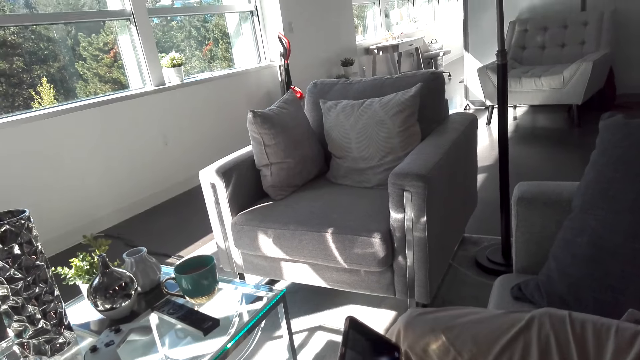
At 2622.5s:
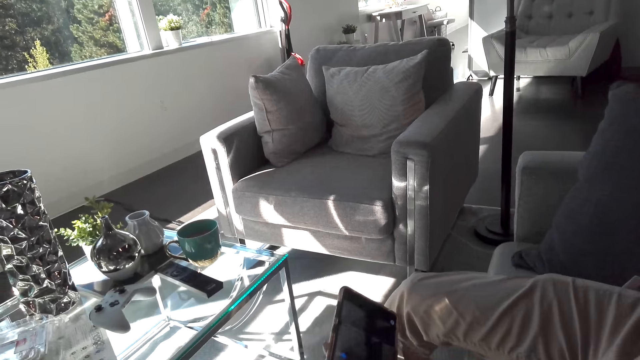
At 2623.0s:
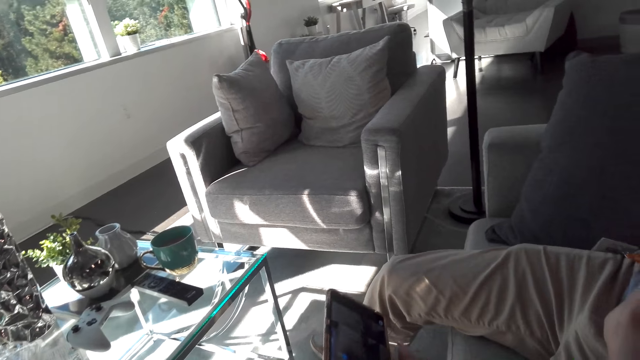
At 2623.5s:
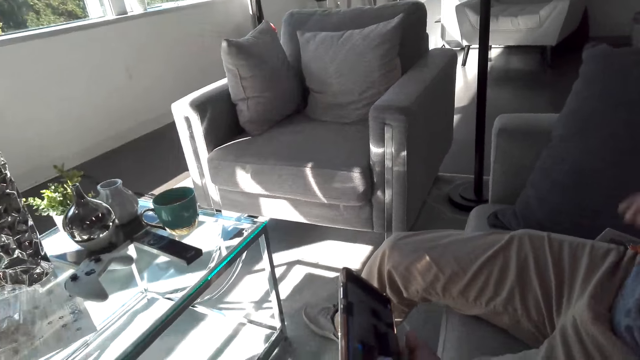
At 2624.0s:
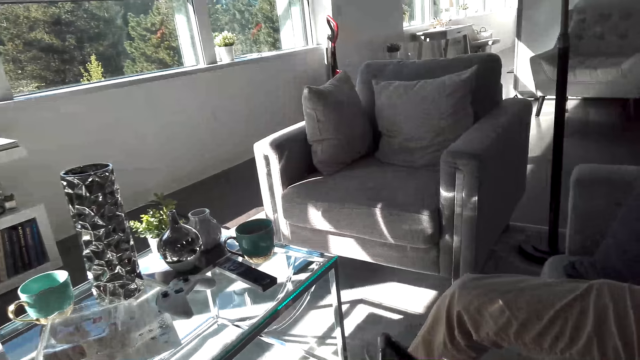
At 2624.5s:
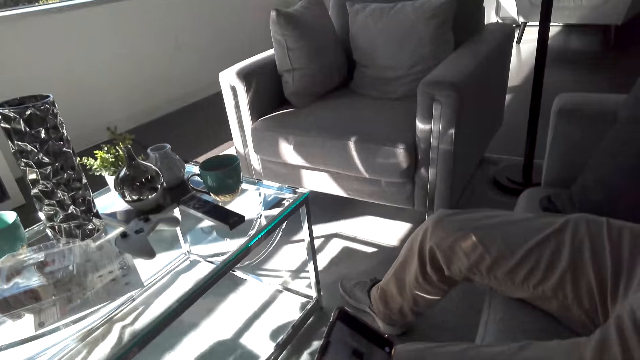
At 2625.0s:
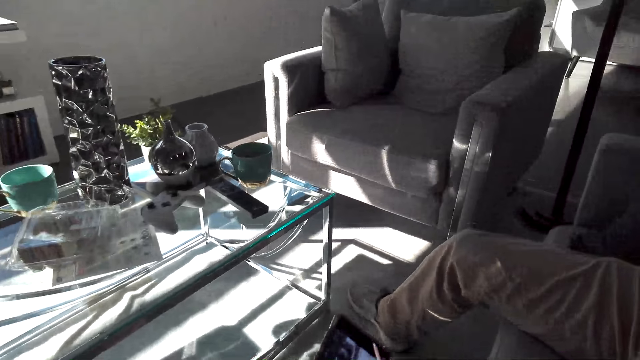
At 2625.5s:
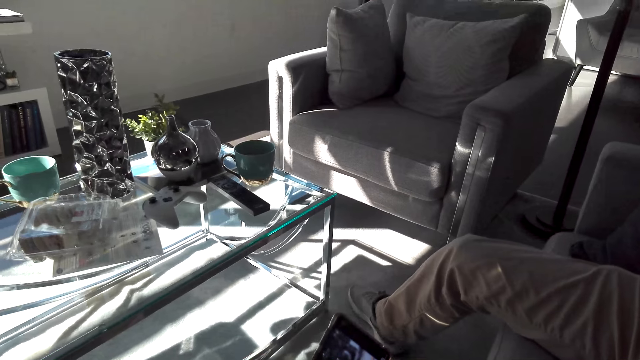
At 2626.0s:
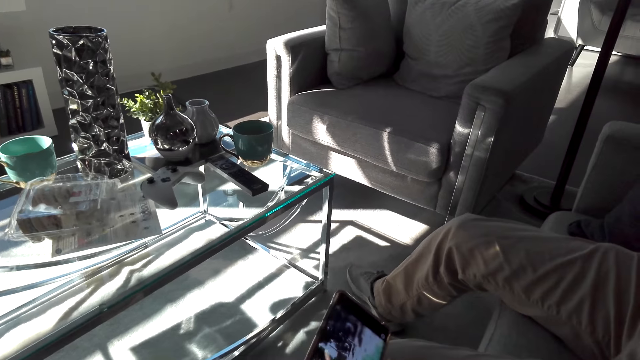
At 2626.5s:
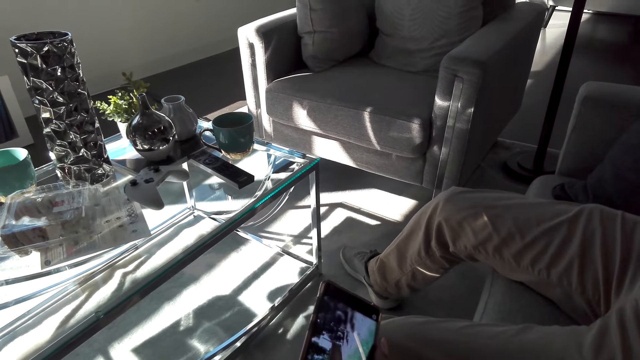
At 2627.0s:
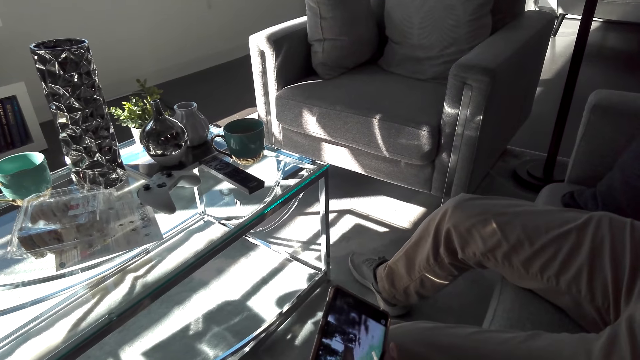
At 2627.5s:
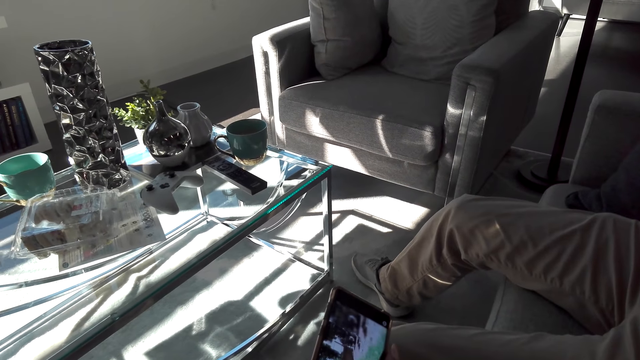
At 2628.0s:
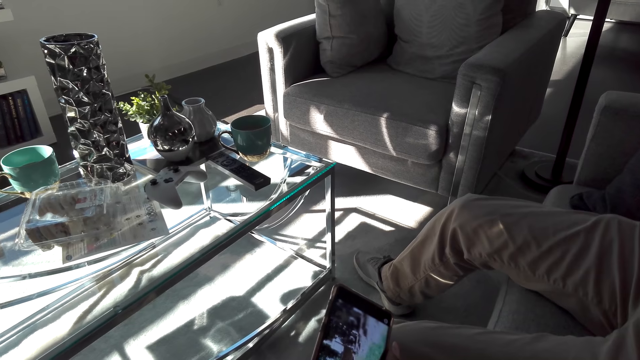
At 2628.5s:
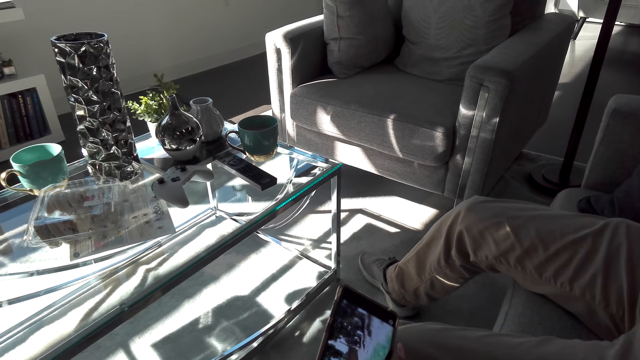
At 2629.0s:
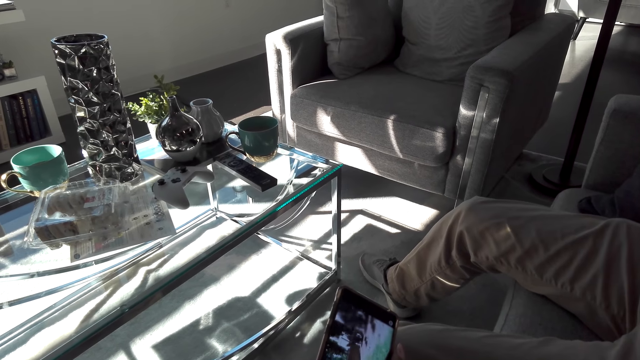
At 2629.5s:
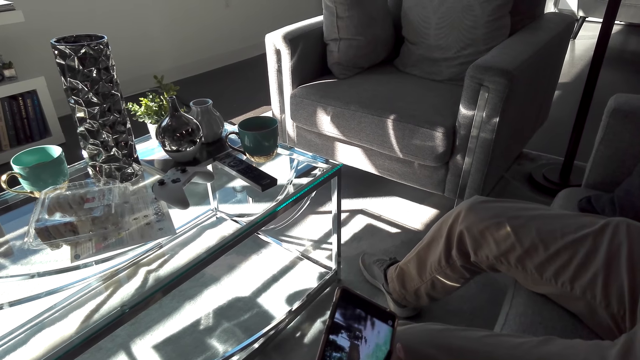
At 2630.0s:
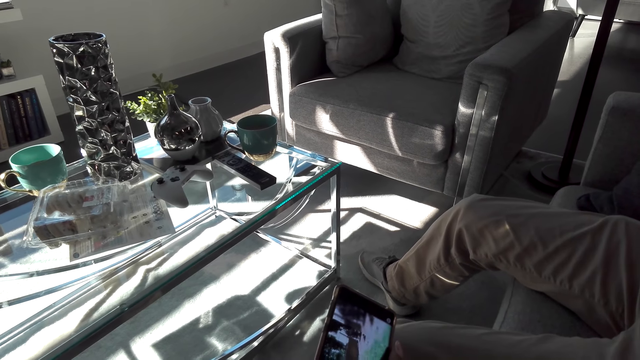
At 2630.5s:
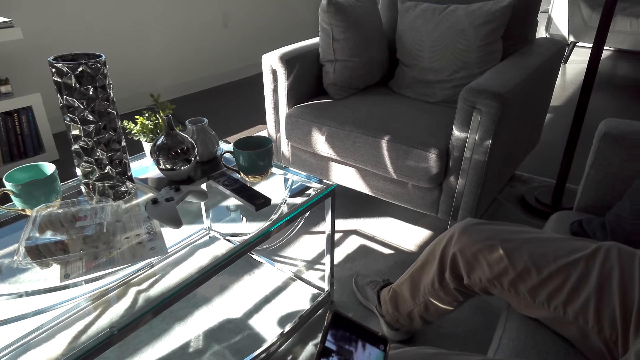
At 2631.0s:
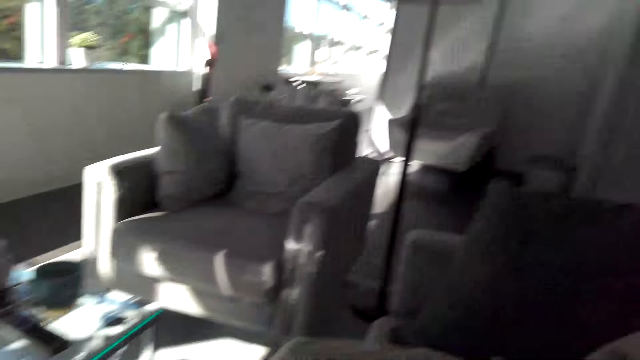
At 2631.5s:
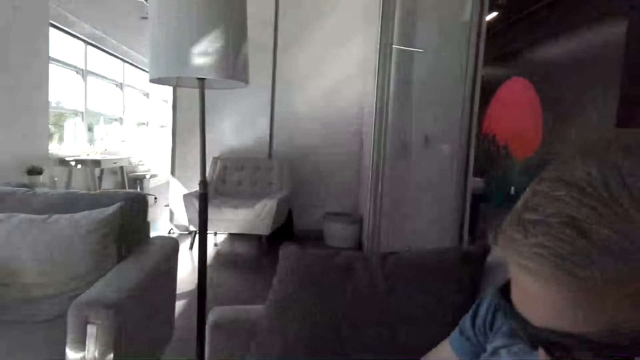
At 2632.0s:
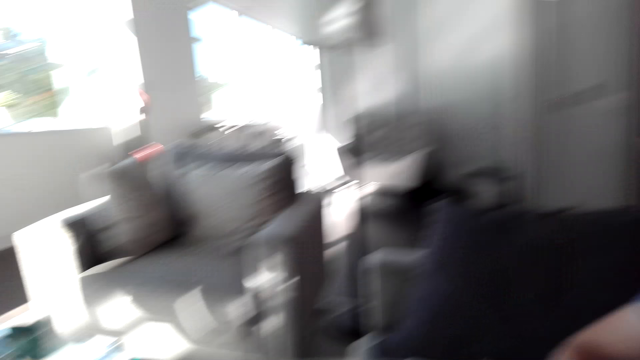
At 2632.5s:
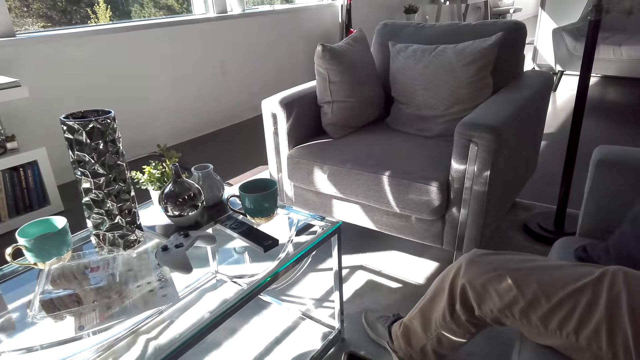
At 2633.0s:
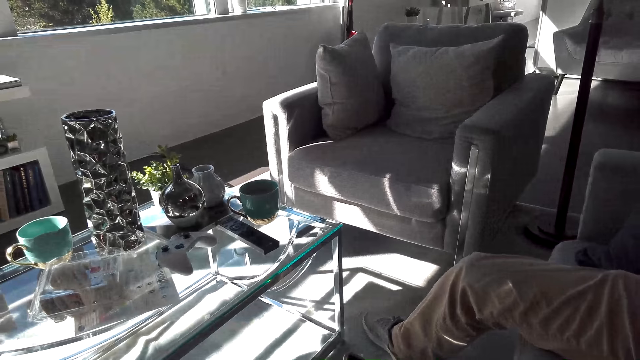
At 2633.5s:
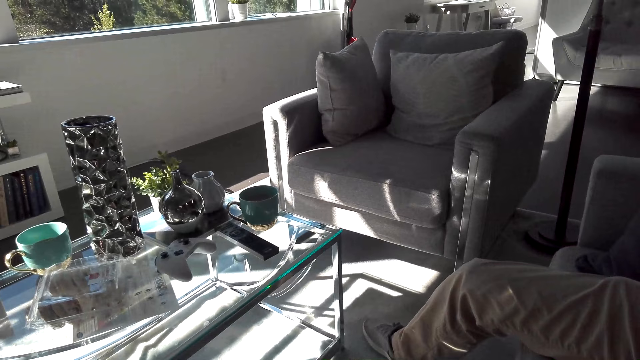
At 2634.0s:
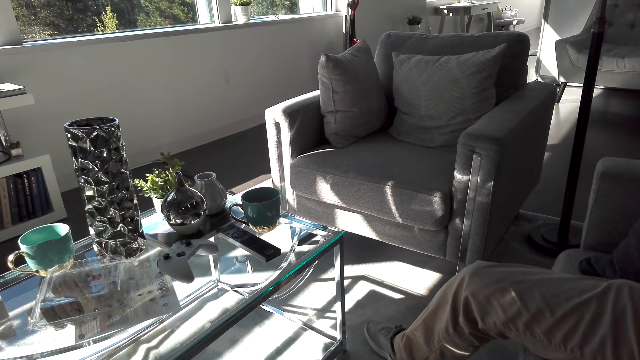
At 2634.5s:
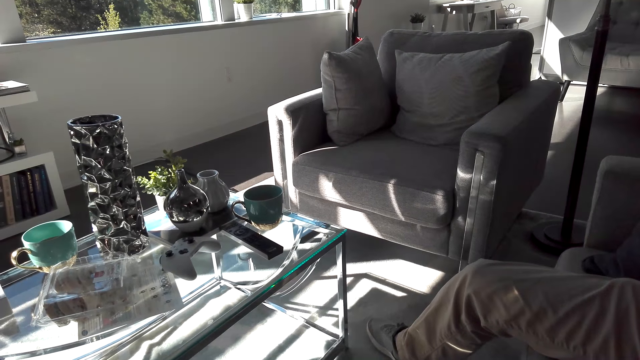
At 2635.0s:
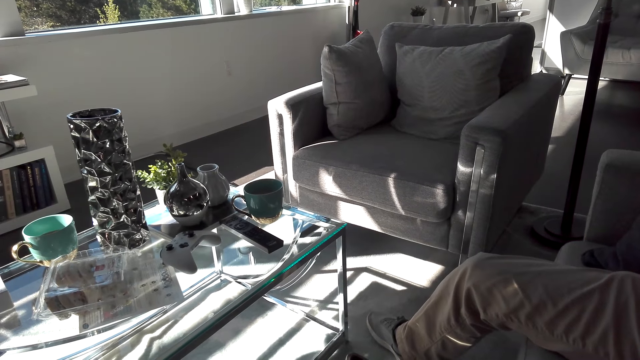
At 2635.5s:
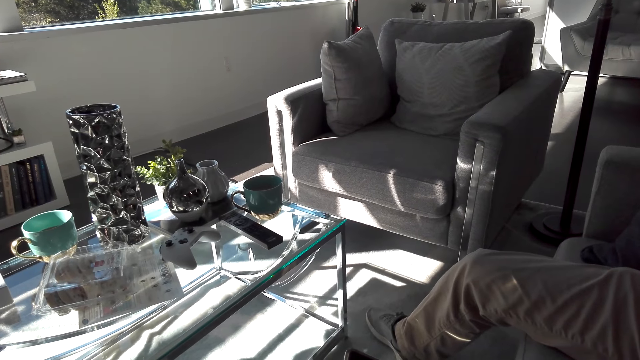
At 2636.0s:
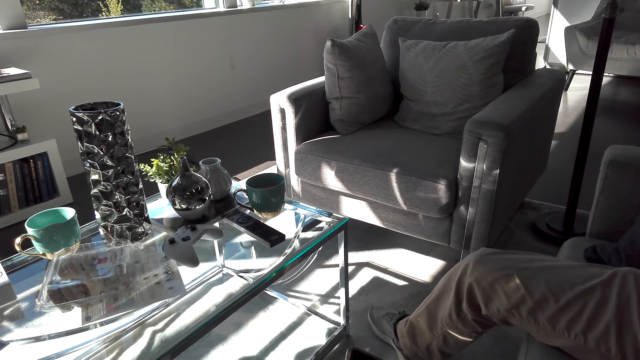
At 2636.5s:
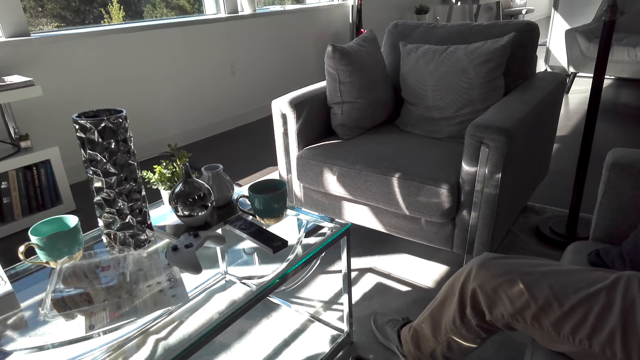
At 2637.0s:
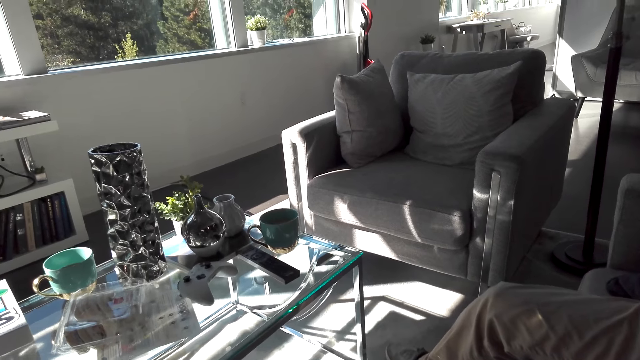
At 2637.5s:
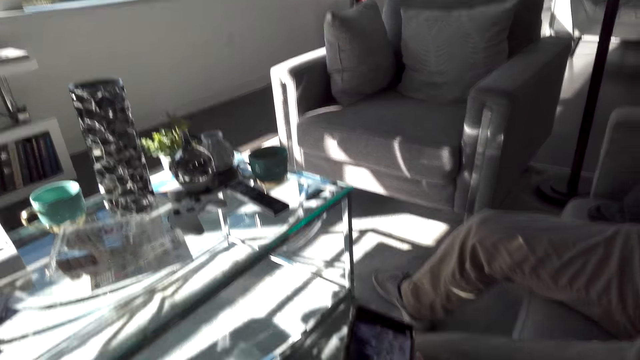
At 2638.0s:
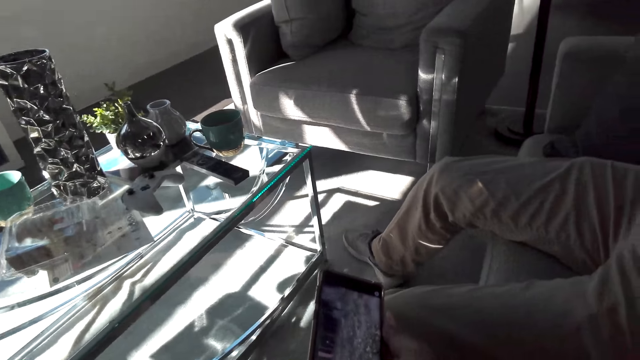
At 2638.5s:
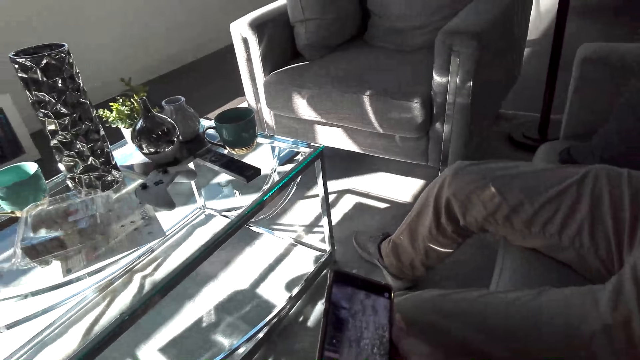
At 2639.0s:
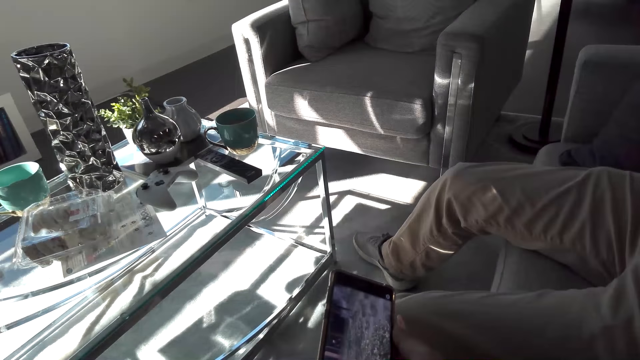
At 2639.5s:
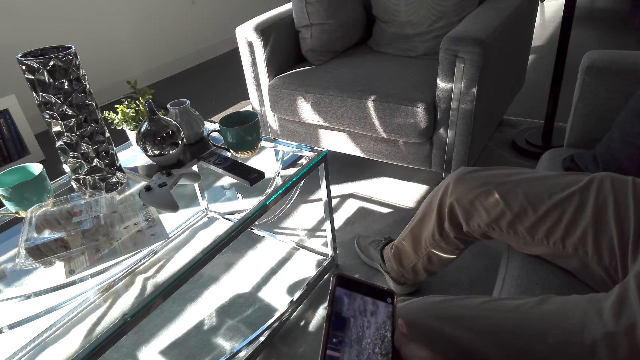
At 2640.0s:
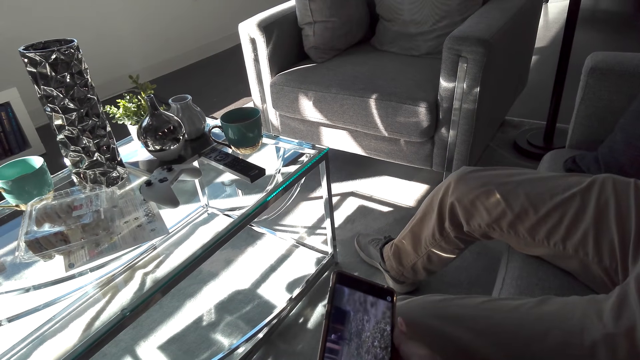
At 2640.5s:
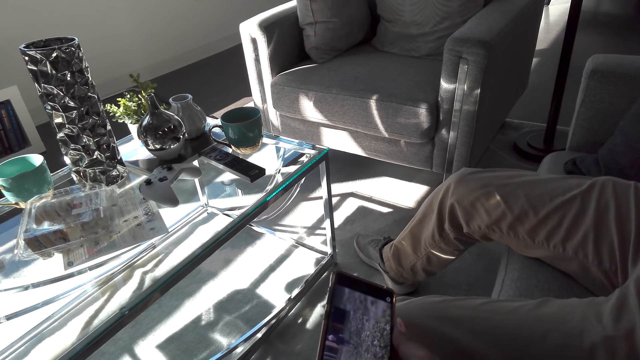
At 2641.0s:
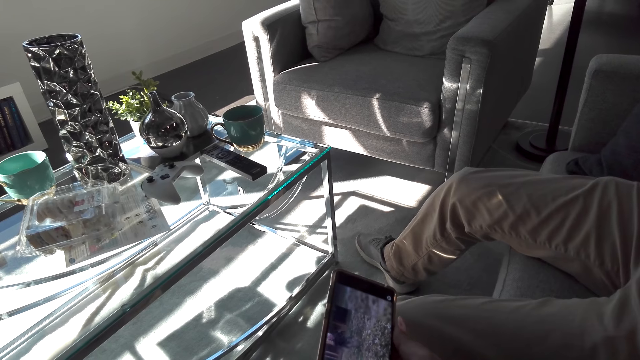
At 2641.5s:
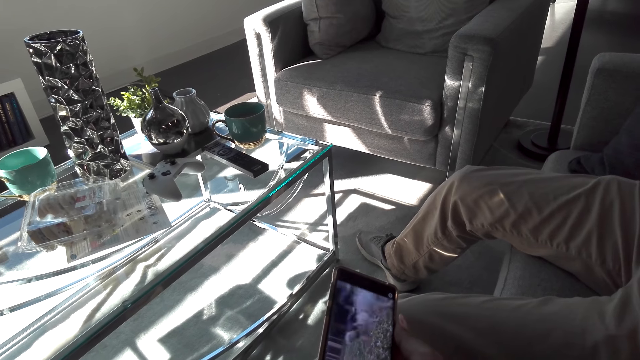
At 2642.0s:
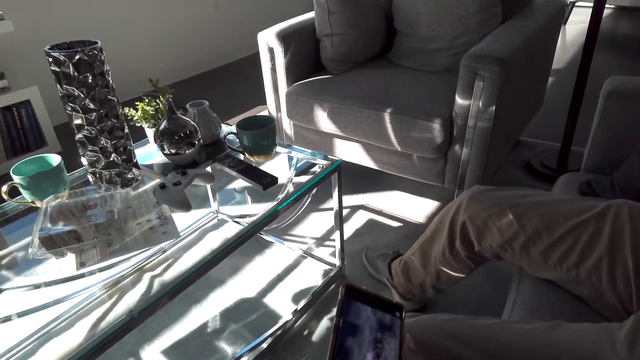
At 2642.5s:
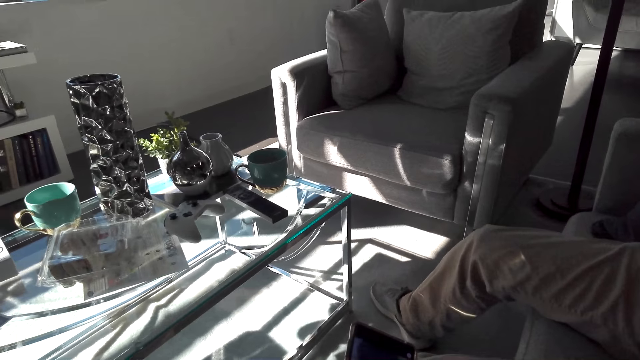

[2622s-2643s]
The camera wearer watches a video on the phone. They look at a man. They look around. They watch the video on the phone.
